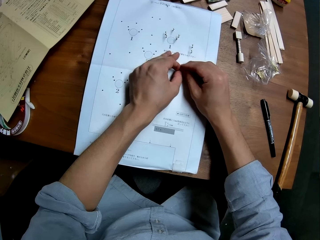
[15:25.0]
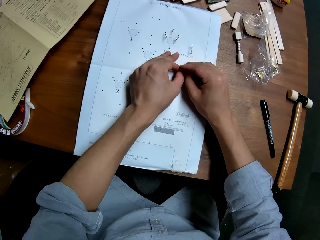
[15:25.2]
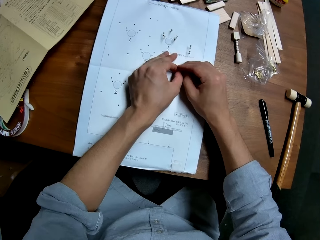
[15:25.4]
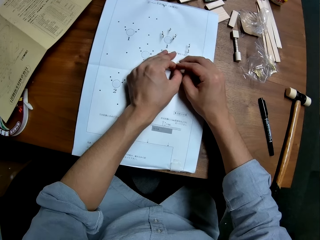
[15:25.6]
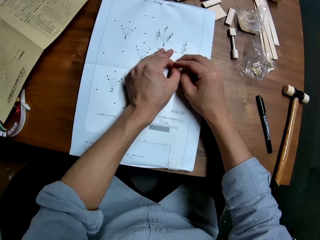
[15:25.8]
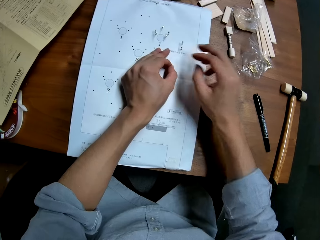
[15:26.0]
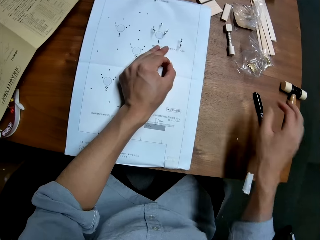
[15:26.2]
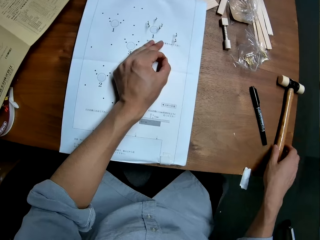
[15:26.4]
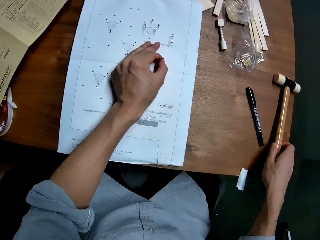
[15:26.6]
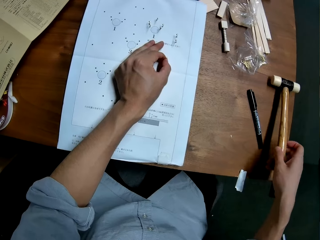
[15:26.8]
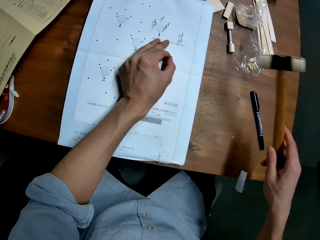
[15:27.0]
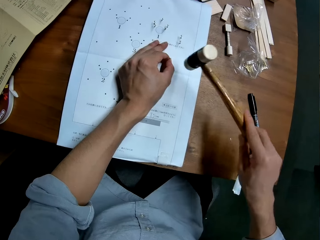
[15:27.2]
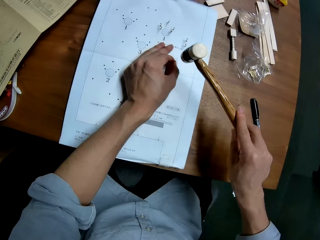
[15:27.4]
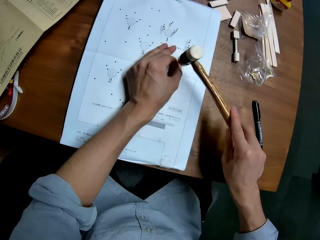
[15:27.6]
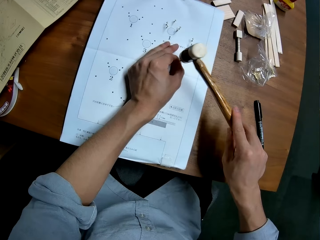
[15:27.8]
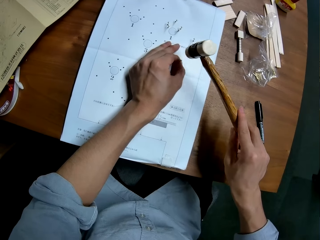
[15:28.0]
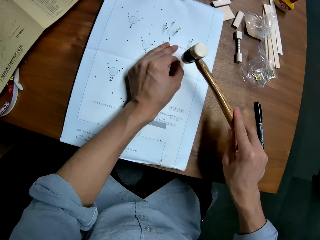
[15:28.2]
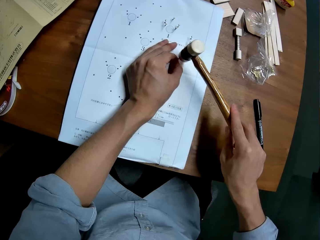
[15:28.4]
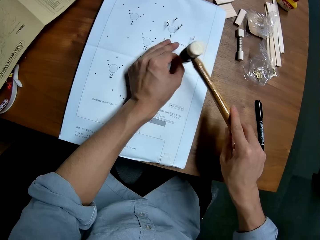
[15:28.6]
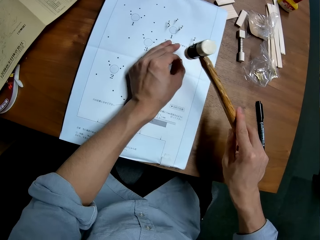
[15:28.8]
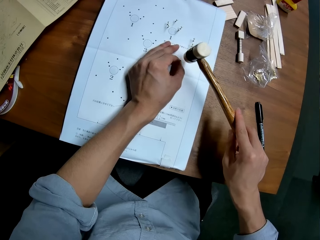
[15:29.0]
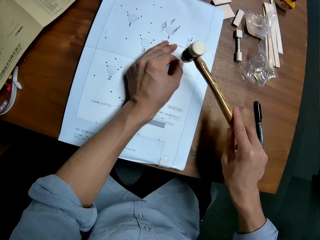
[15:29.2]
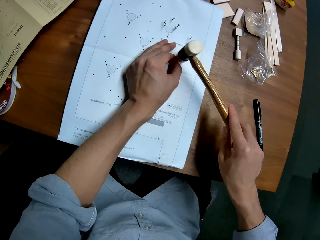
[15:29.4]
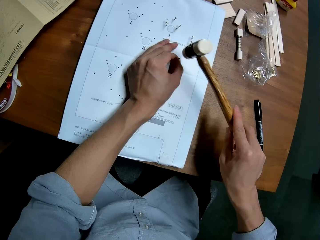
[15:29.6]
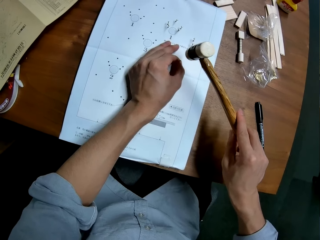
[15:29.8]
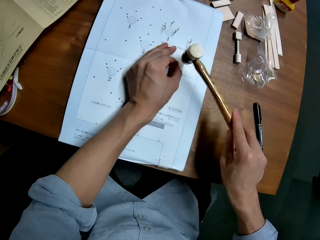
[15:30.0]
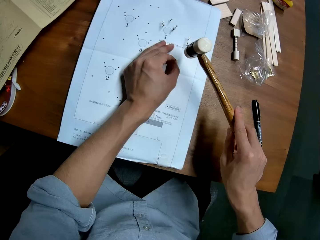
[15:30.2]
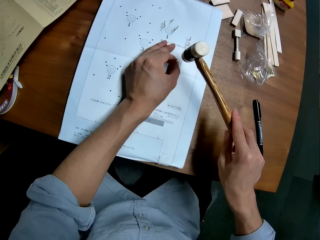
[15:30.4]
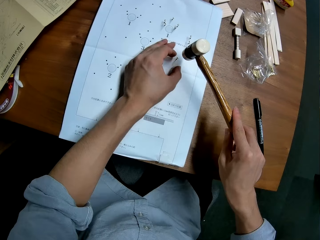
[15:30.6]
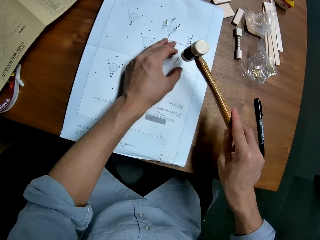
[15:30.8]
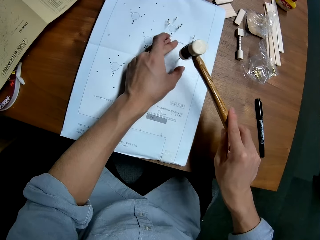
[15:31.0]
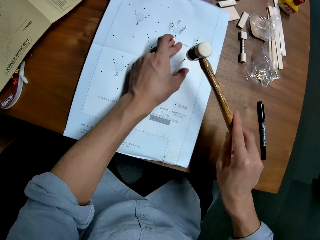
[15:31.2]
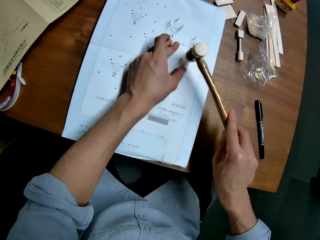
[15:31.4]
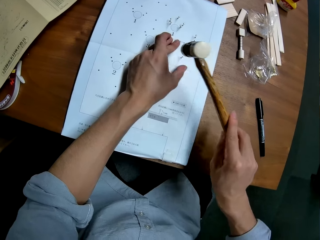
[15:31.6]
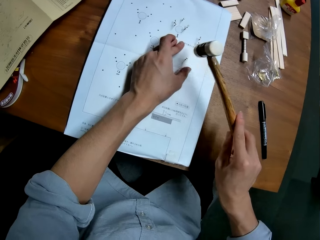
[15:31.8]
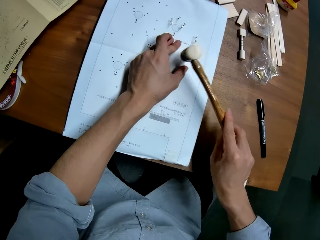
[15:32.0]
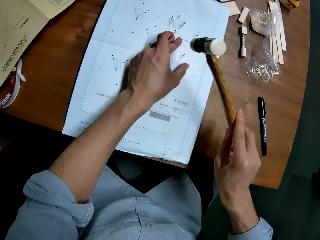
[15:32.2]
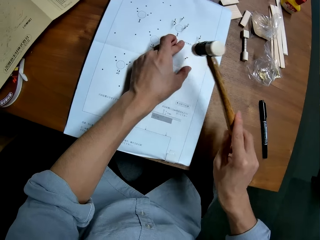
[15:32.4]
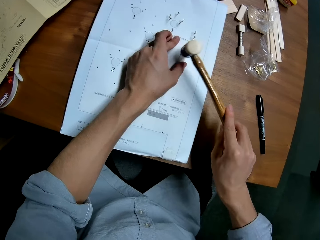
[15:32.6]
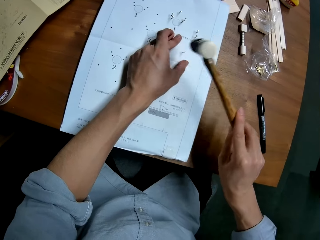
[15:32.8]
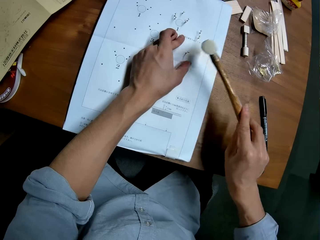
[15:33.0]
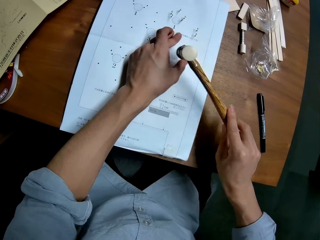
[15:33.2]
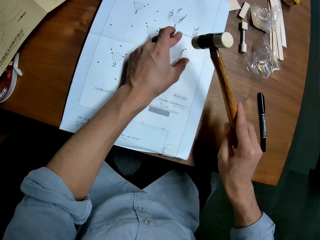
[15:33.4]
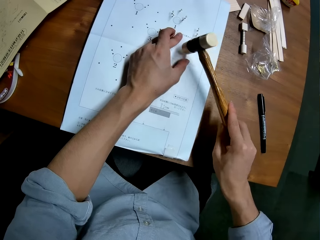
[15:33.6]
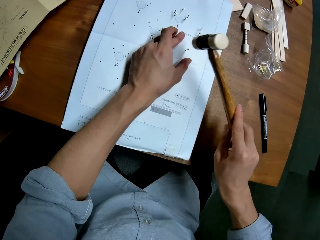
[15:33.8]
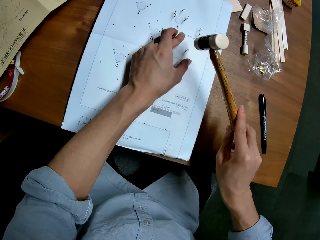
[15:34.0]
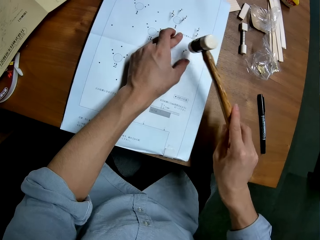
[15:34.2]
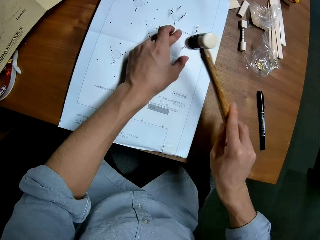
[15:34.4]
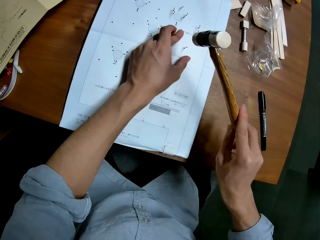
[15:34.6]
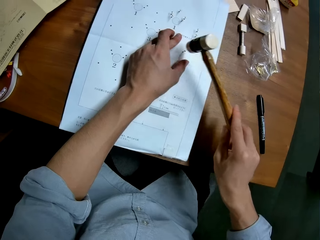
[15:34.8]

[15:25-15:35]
The camera wearer takes the hammer from the table. He hits the nail with the hammer on the paper.

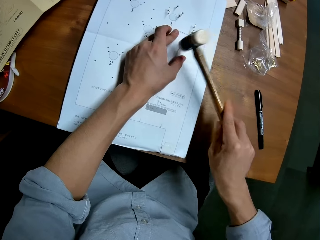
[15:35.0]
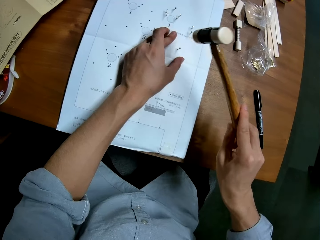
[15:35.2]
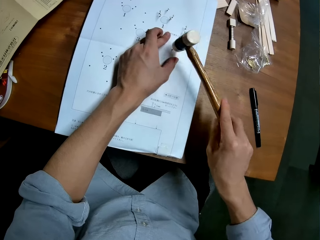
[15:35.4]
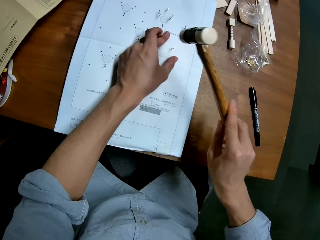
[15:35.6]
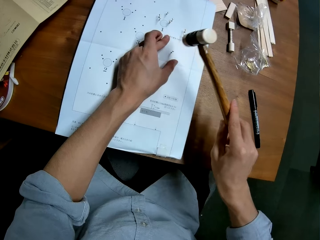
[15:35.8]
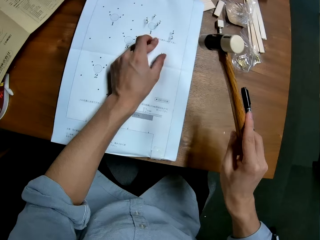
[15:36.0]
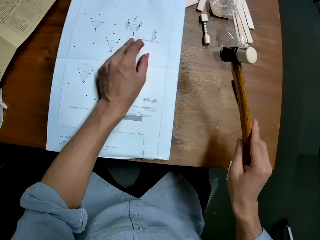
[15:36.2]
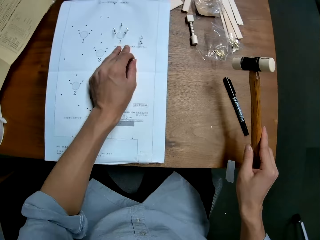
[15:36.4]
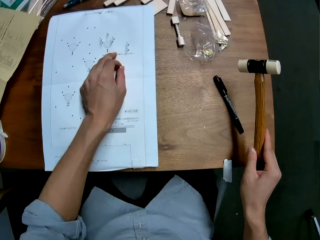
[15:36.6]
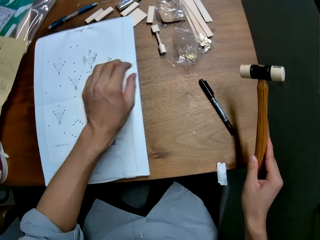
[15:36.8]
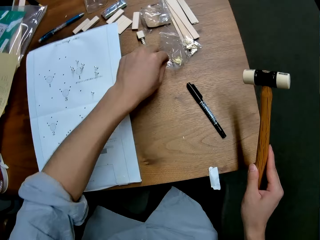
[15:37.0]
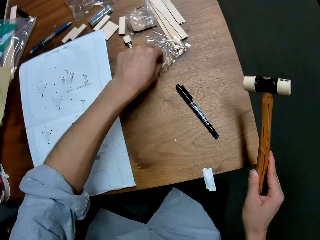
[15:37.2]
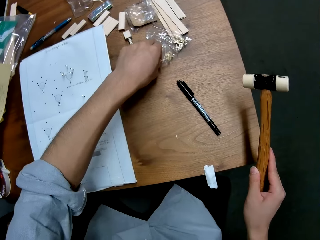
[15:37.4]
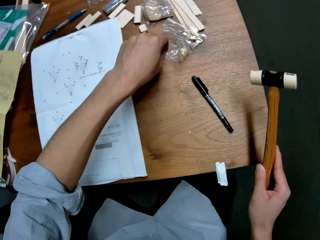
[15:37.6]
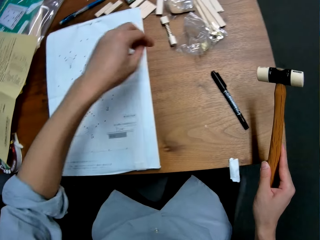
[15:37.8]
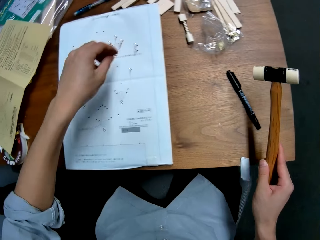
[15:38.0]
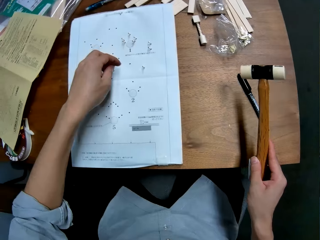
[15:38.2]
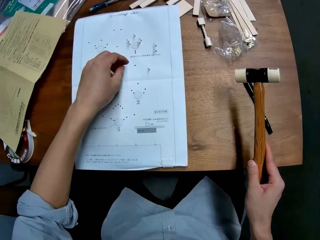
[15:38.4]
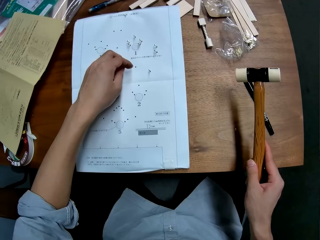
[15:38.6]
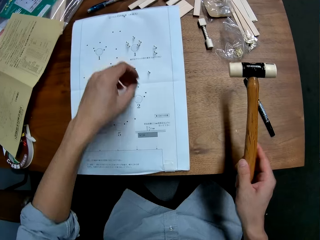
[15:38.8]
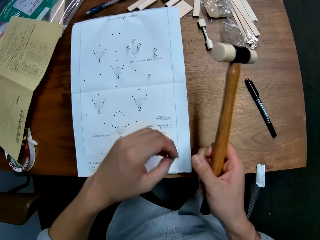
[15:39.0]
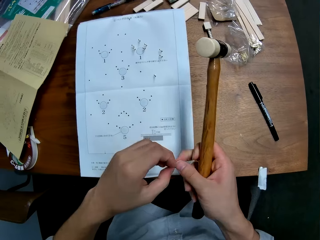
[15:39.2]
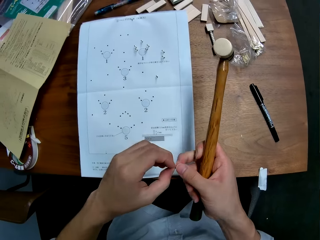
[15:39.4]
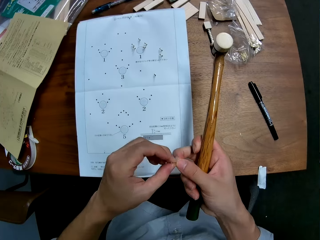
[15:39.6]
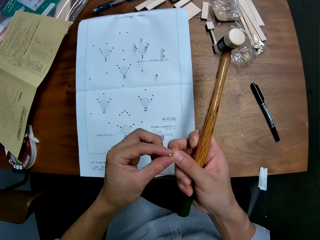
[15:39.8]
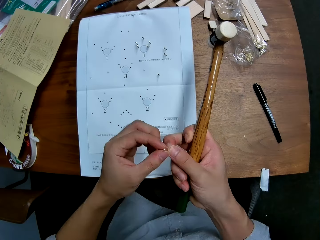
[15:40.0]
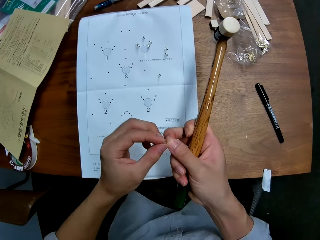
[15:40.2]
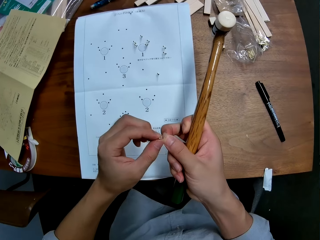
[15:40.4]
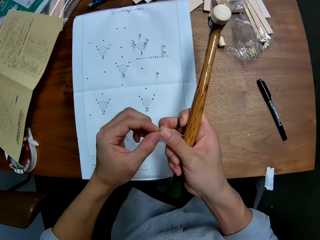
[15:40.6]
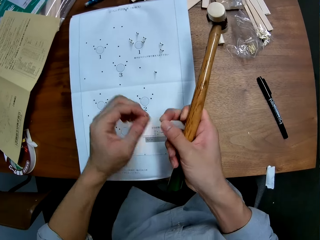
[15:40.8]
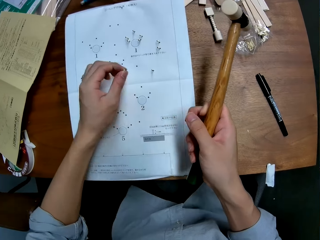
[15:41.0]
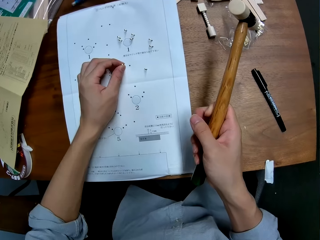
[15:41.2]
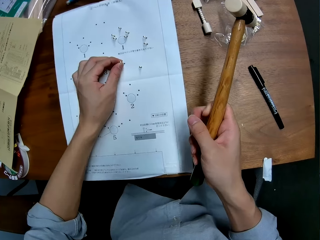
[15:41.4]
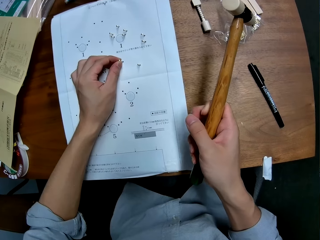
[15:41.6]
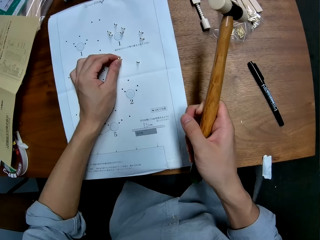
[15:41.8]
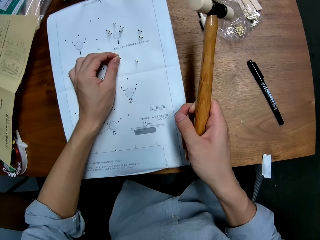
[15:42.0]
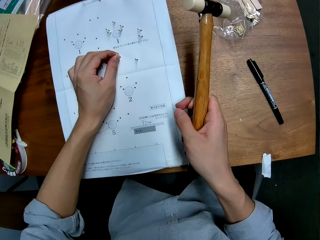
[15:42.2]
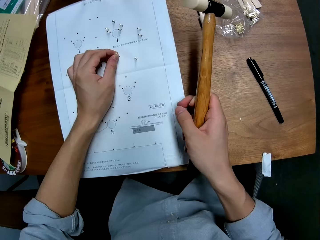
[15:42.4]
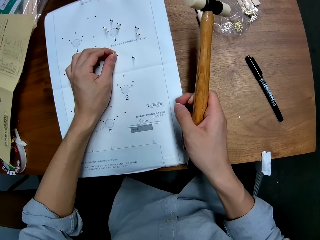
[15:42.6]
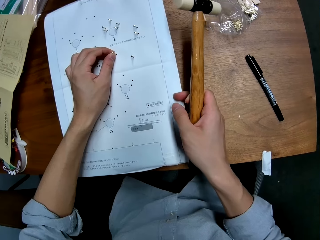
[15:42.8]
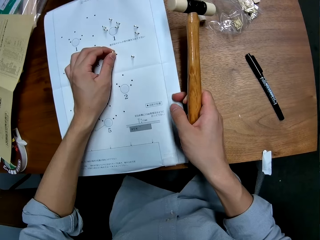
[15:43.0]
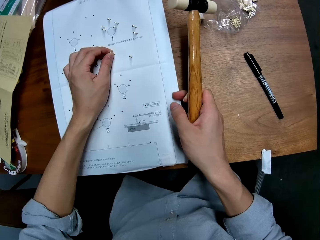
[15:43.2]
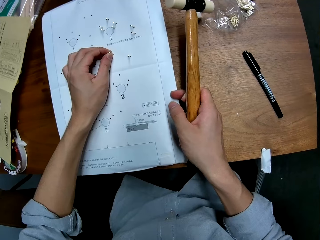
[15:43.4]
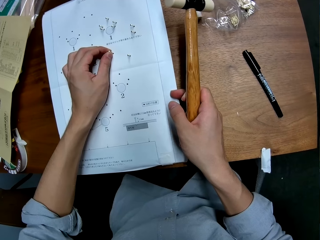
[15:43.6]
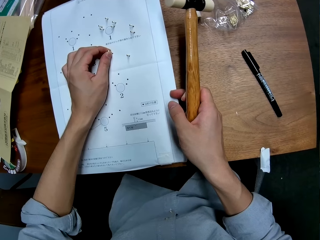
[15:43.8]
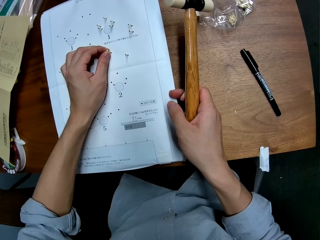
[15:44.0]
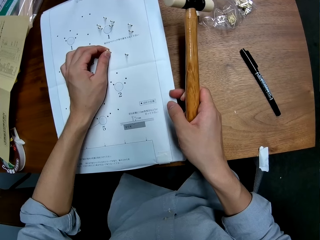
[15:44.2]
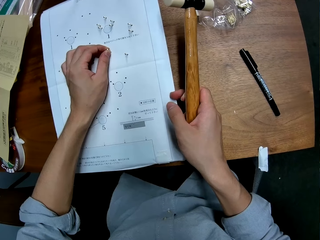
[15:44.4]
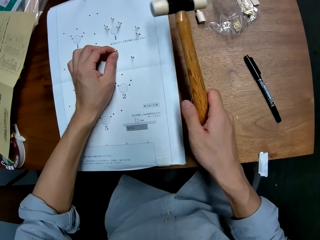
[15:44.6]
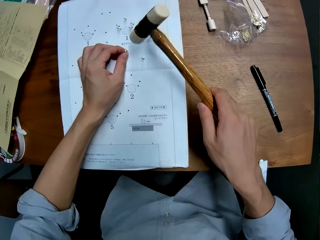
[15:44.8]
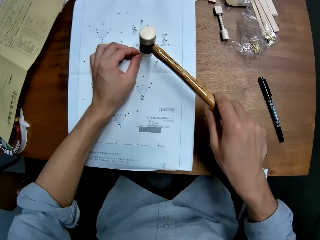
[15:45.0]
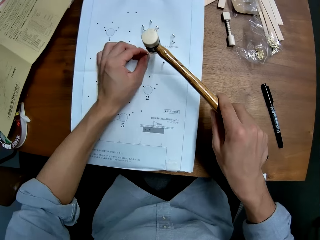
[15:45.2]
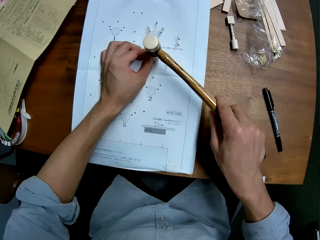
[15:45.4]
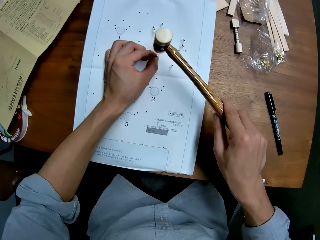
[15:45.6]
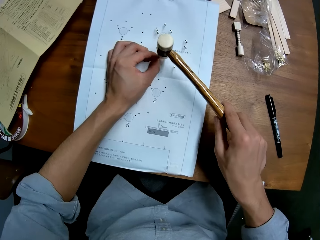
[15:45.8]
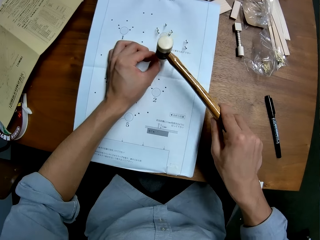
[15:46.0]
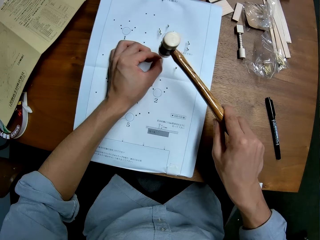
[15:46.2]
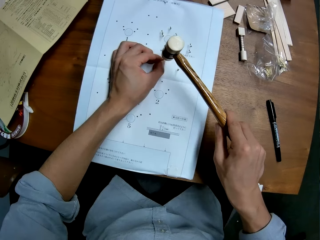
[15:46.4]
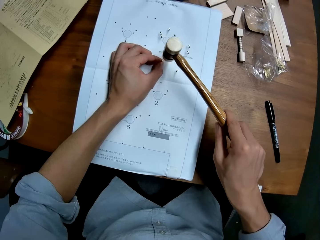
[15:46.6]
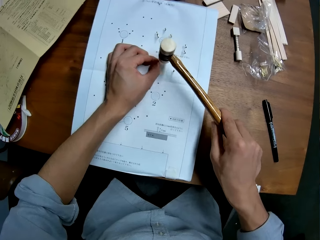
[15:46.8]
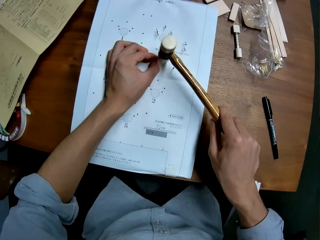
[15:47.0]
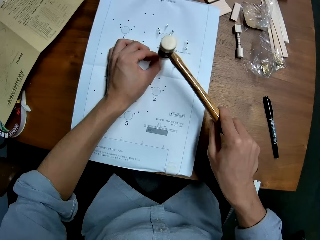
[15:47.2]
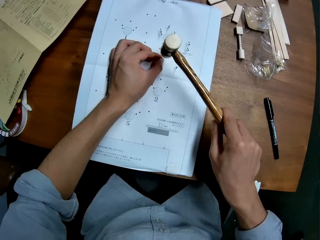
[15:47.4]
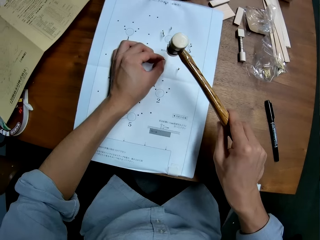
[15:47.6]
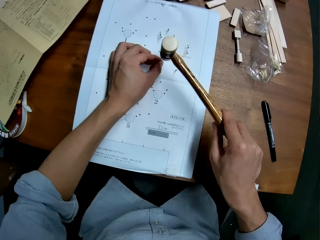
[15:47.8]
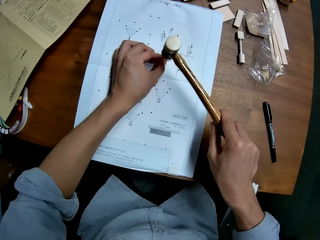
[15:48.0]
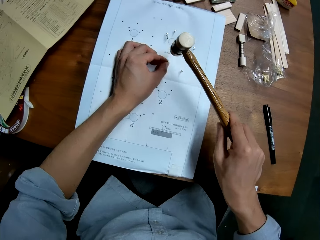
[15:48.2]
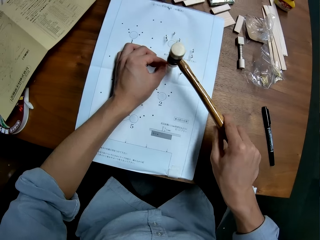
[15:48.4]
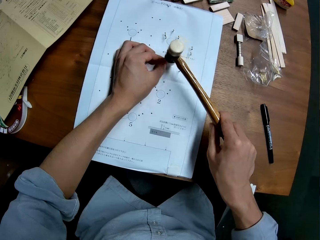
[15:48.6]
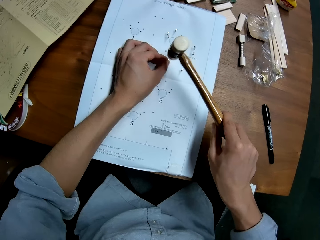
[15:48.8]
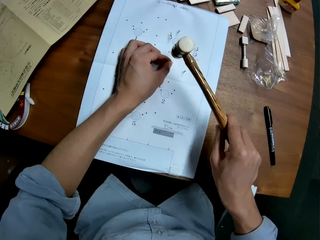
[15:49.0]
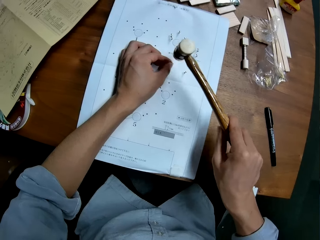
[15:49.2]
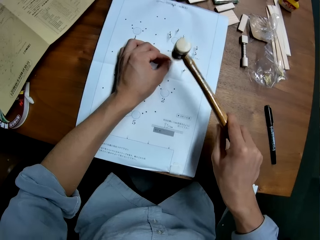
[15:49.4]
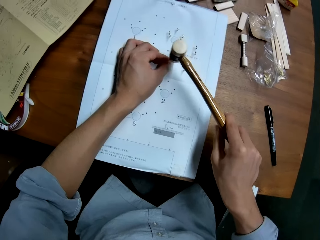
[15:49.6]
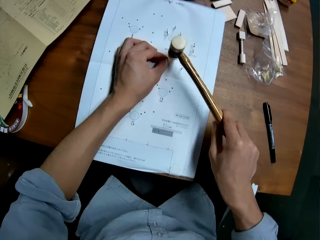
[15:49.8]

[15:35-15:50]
The camera wearer checks the firm grip of the nail on the paper. He takes another nail from the nylon. He stretches the nail towards the paper. He puts the nail on the paper. He adjusts the nail in his hands. He holds the nail in his hands. He sets the nail on the right side of the paper. He hits the nail with the hammer on the paper.
